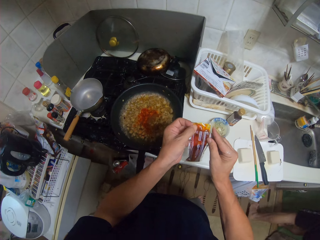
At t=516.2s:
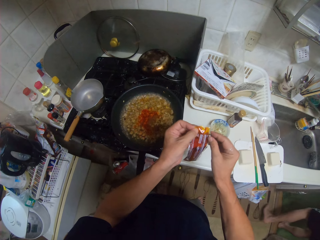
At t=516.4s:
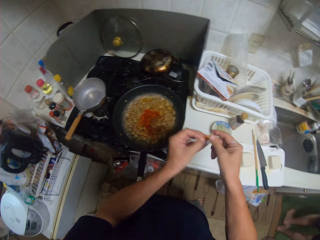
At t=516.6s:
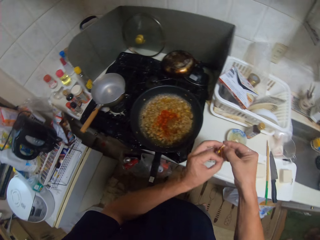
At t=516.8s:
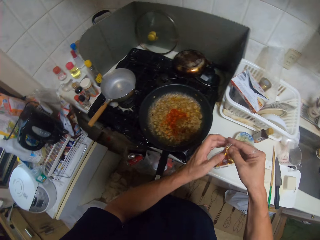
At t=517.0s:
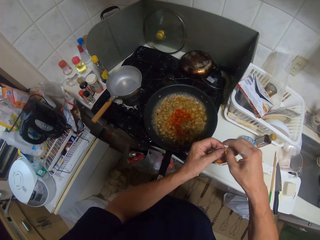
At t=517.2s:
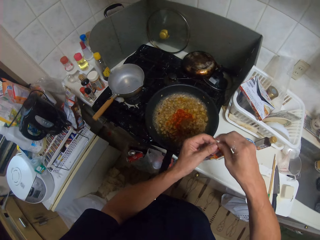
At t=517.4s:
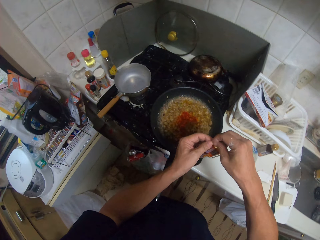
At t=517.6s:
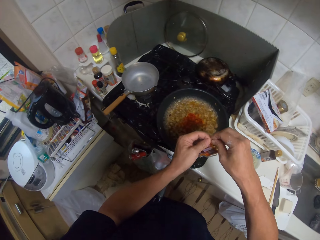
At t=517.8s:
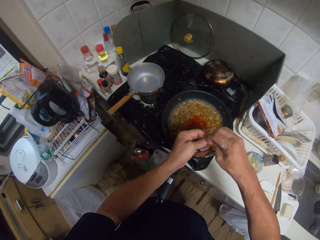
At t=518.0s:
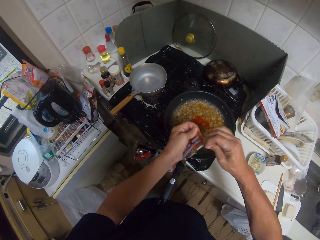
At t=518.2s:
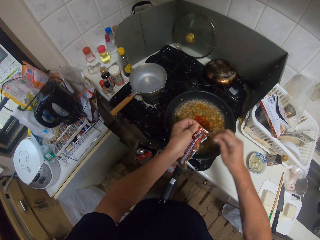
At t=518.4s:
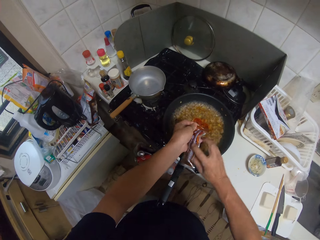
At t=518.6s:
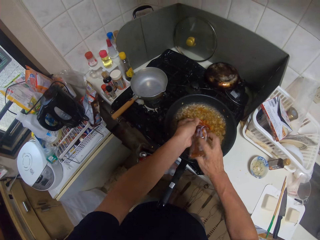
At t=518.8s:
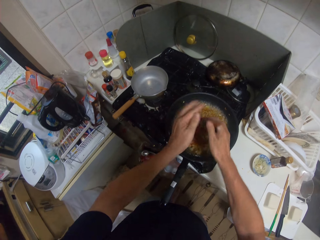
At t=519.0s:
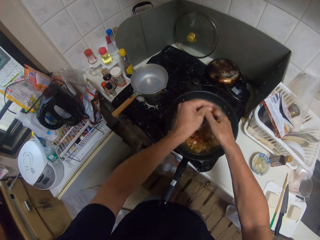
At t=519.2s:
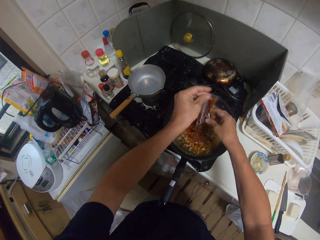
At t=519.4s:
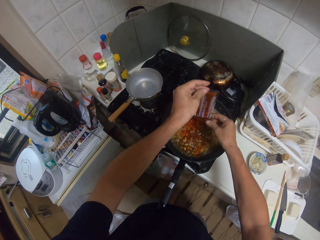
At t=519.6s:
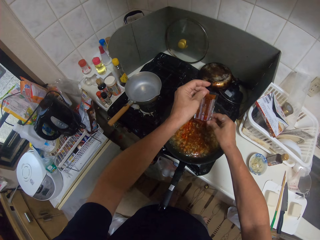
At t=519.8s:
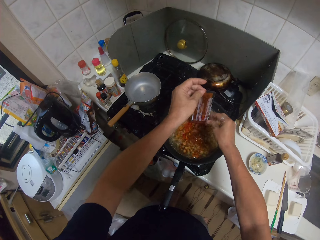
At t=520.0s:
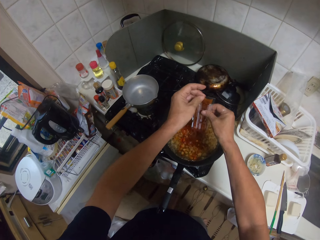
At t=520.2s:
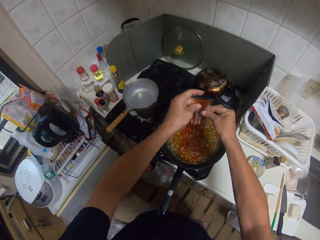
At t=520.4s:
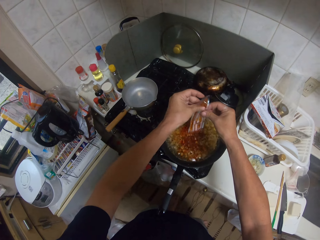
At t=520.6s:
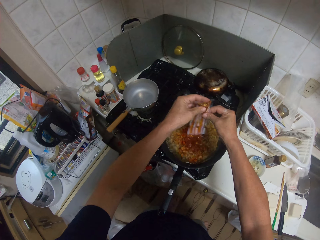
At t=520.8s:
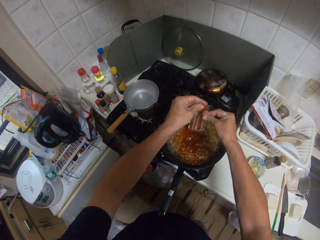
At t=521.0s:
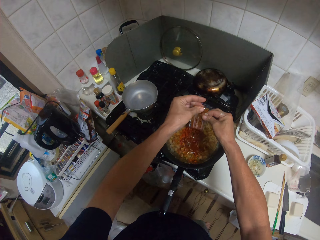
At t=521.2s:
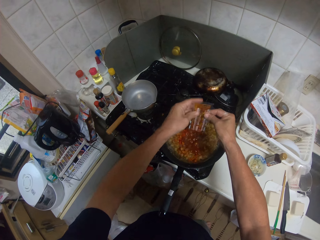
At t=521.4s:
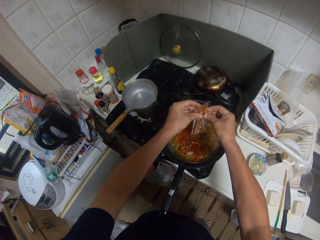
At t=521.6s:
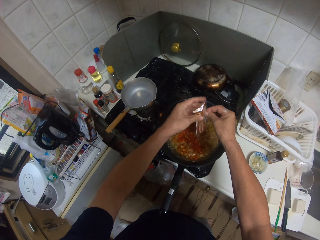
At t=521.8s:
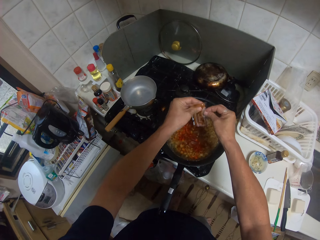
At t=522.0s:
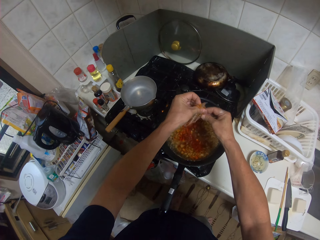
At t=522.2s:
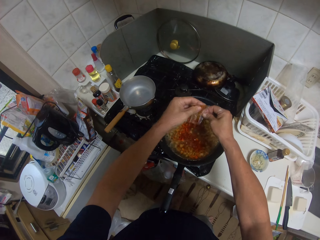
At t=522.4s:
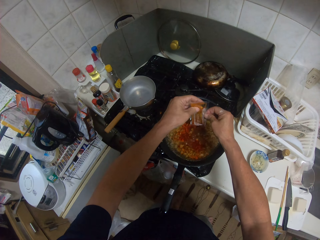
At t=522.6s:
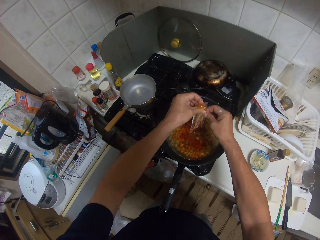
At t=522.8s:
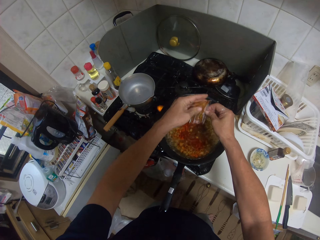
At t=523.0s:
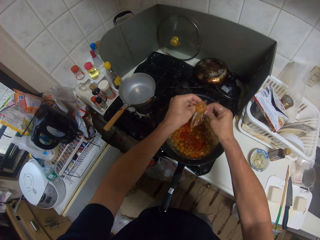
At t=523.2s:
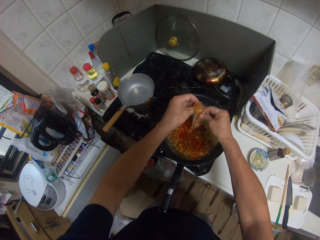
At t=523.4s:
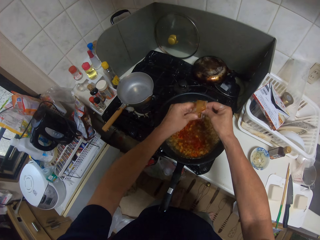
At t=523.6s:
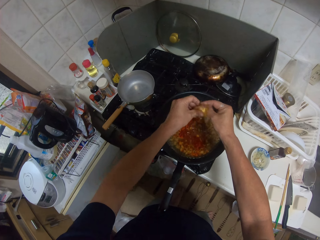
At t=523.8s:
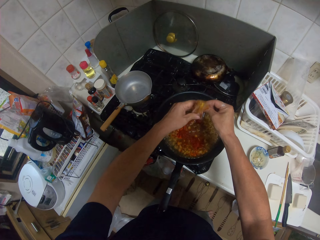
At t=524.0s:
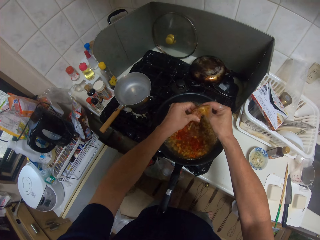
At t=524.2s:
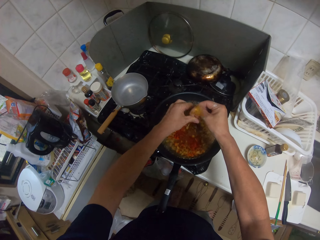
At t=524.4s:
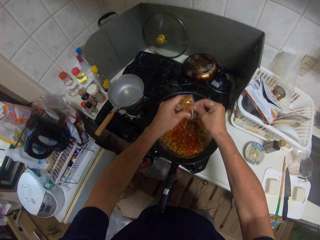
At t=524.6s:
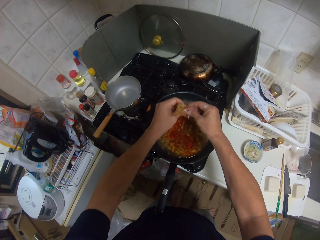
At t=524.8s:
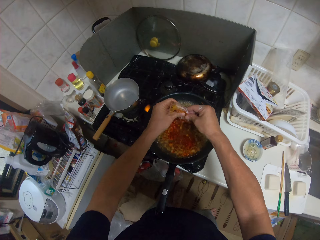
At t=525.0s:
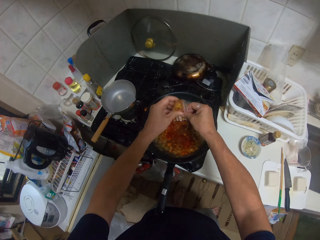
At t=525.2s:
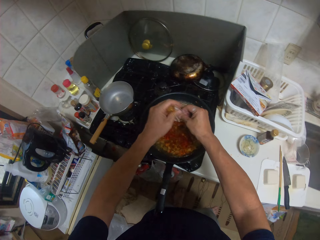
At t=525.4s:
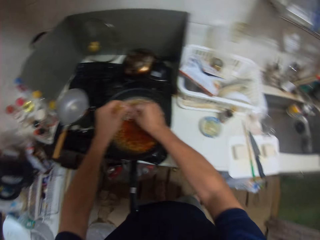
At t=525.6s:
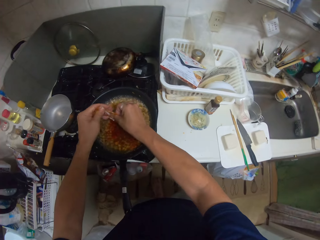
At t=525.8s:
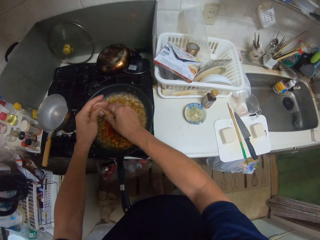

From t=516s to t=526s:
A man walks out. The camera wearer cuts a sachet of spices. They pour the seasoning into the fries in a cooking pan. They squeeze spices into the cooking pan.

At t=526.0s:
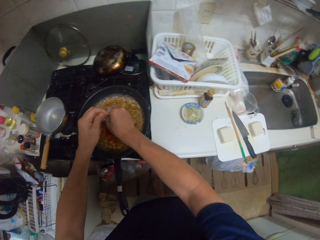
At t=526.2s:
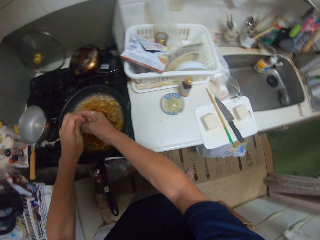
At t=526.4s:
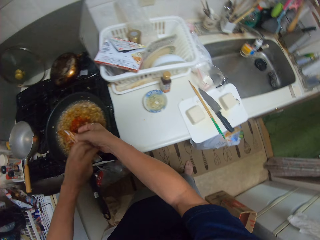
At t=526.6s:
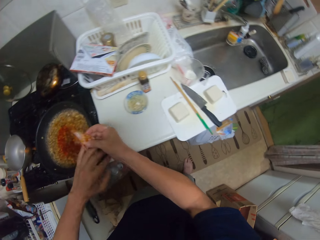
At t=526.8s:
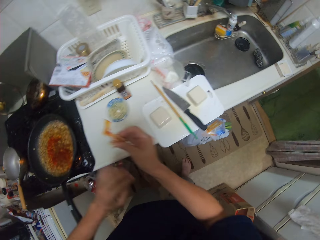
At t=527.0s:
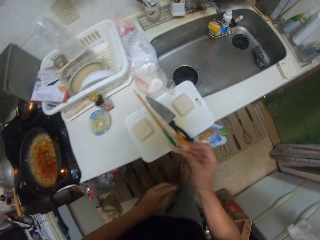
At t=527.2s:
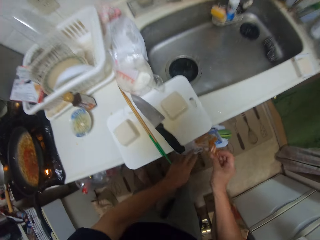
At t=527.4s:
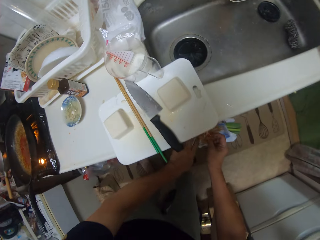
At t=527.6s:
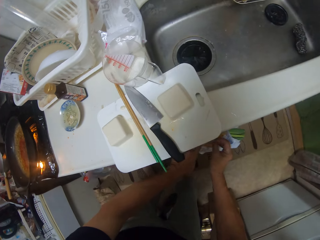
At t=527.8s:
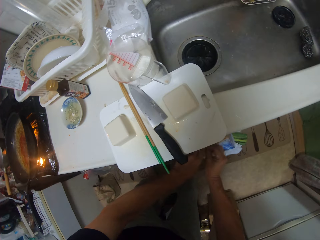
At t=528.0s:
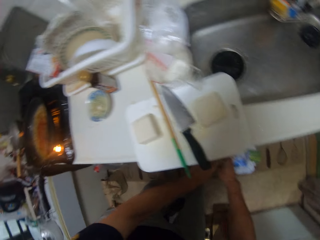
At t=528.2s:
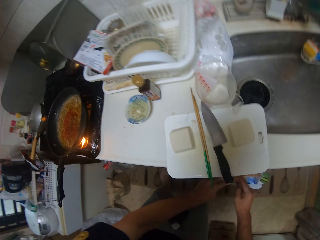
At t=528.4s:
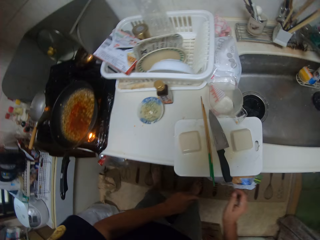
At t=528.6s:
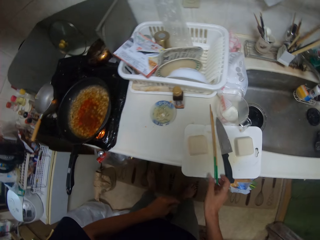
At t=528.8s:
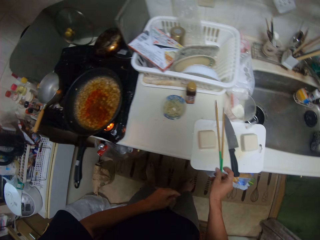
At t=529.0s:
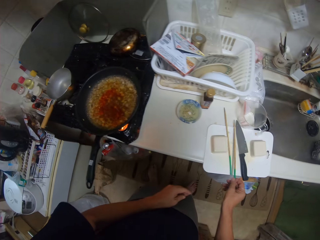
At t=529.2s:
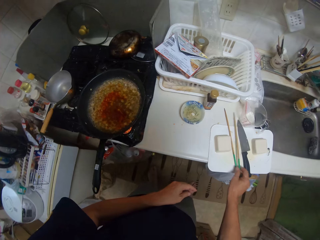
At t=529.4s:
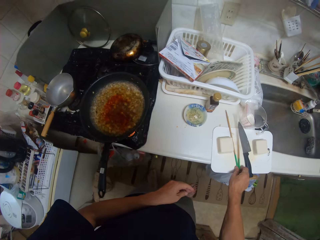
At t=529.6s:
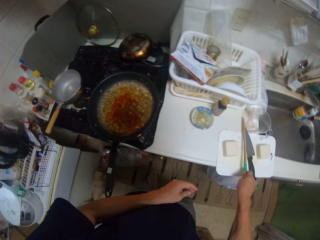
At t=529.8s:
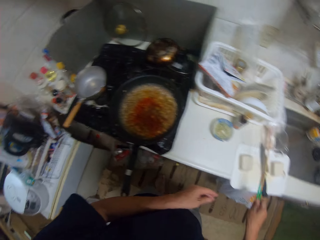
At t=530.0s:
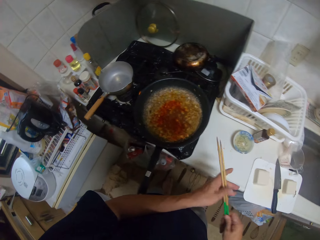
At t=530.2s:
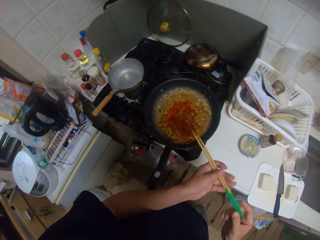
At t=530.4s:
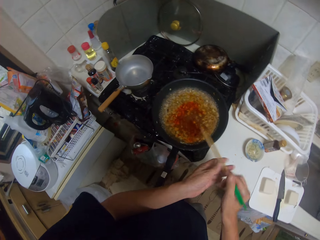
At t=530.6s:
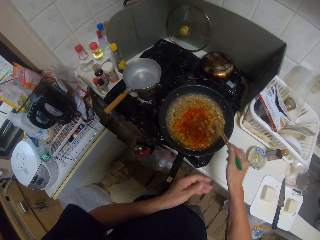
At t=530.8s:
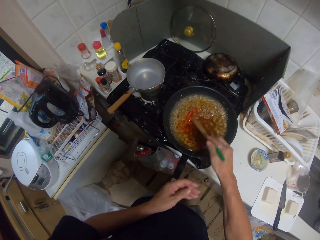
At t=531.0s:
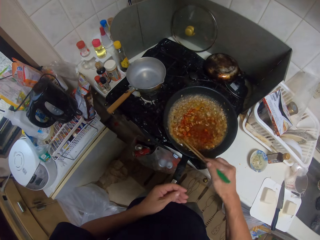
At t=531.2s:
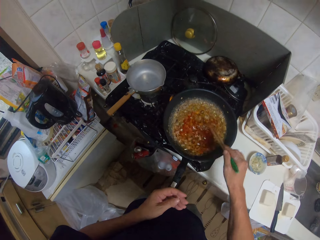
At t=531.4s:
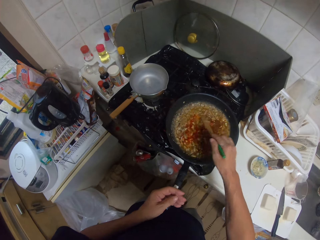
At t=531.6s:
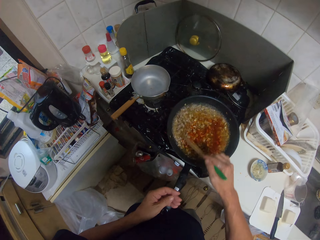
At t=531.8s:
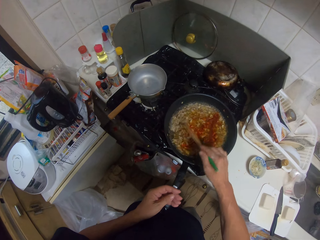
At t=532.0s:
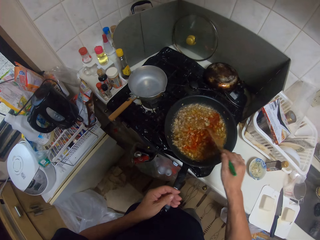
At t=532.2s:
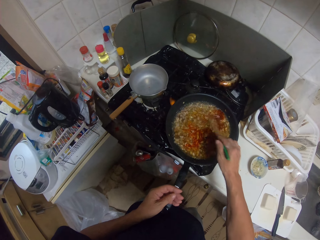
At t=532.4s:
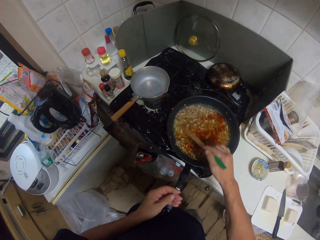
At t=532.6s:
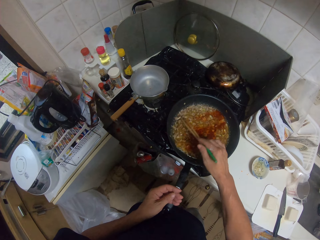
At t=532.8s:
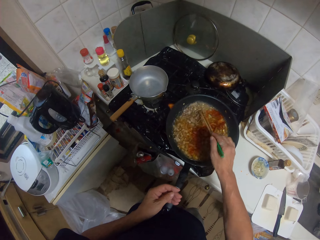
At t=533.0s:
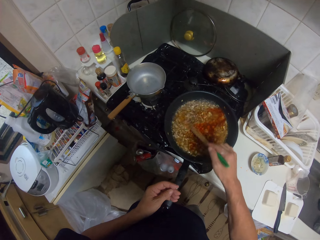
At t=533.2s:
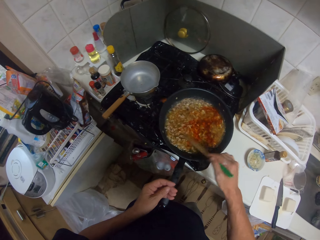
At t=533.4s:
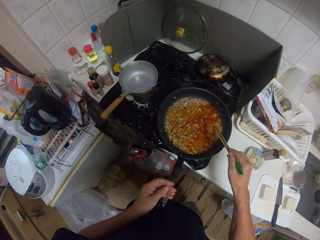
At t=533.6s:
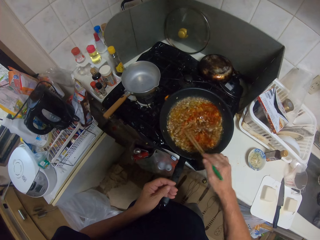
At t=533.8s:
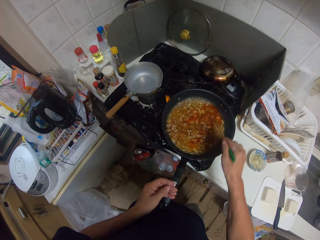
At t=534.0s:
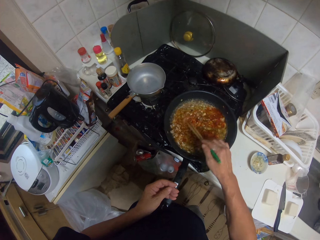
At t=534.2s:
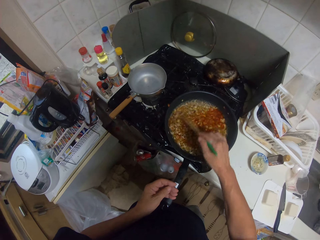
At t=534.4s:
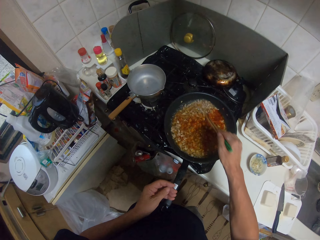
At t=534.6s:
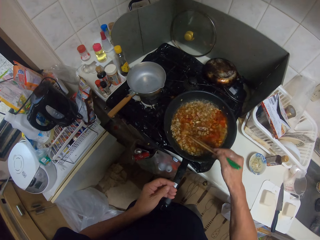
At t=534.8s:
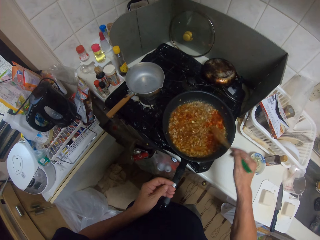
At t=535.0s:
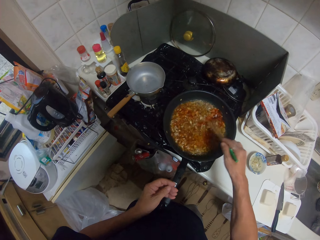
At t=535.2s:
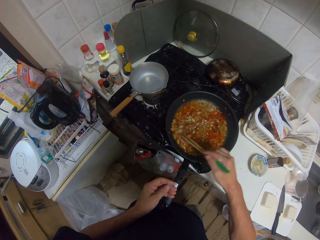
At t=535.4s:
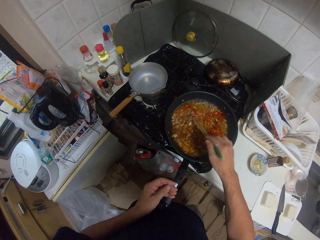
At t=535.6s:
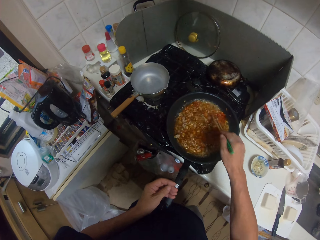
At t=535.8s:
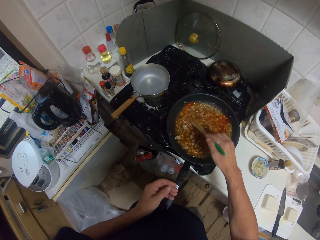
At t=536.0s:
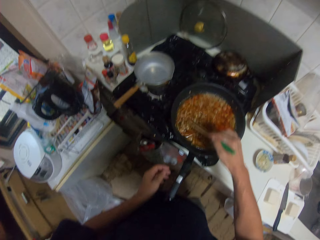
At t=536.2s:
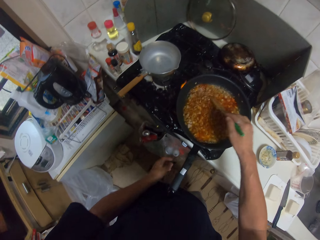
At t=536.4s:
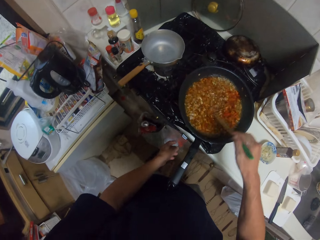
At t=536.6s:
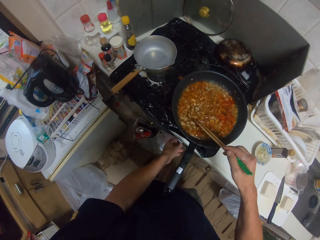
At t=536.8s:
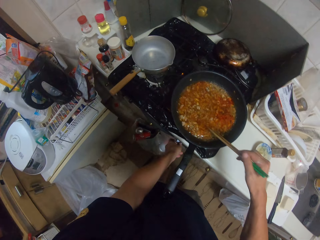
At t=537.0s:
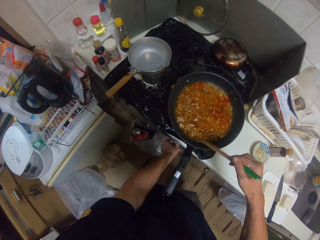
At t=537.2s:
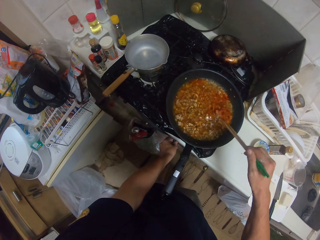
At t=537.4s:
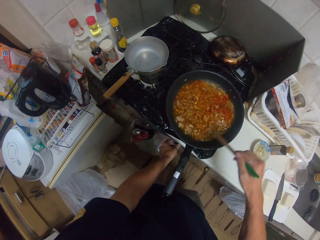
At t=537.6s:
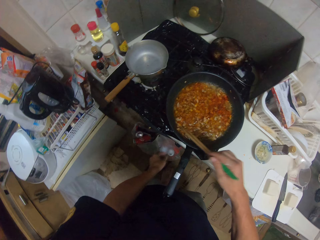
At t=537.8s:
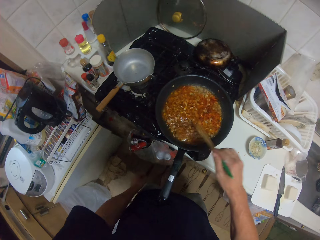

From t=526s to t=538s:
The camera wearer drops the empty pack of seasoning into the trashcan. They pick up the chopsticks from the chopping board. They stir the fries with the chopsticks. They regulate heat in a cooker.
